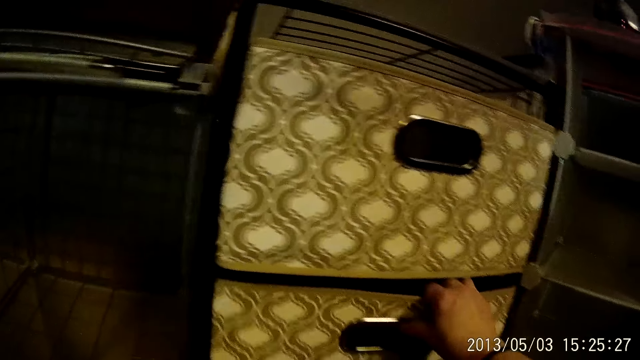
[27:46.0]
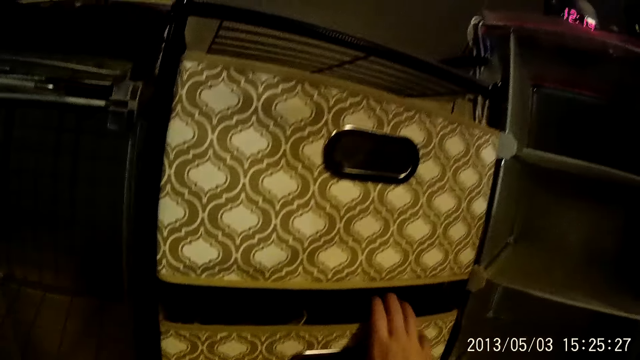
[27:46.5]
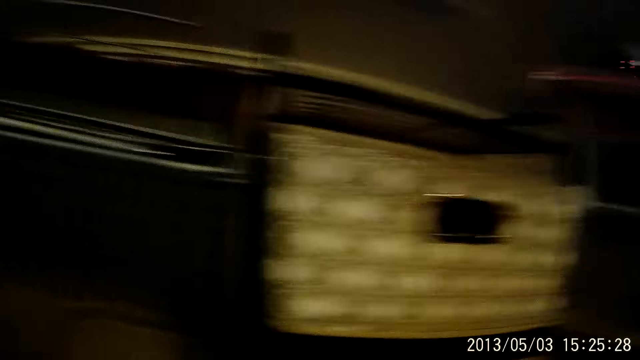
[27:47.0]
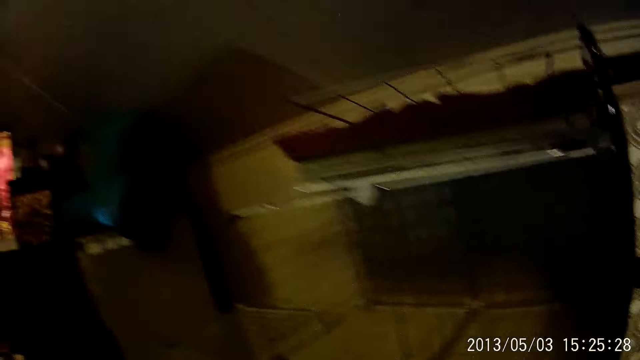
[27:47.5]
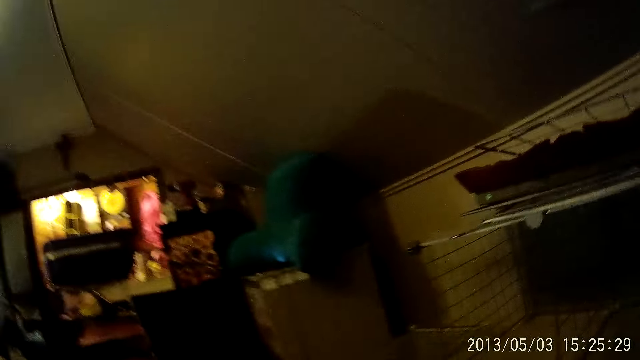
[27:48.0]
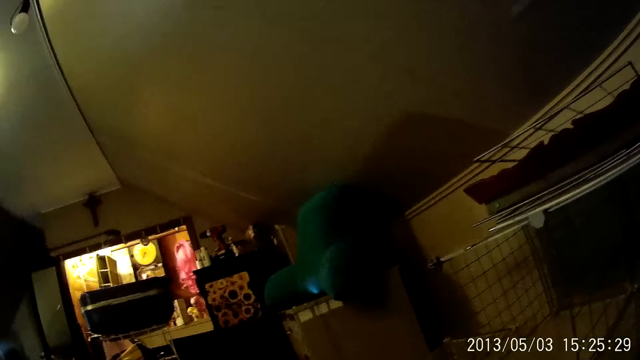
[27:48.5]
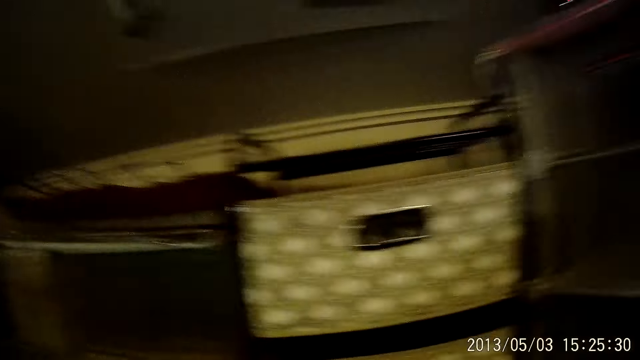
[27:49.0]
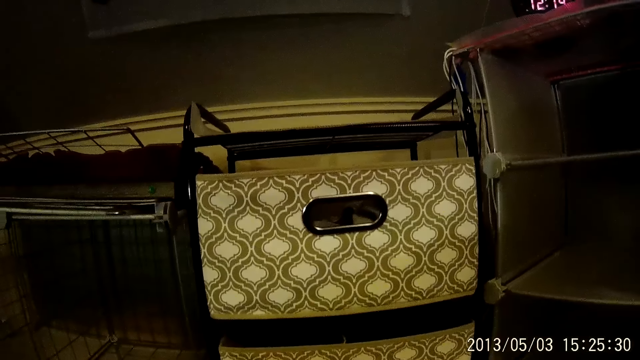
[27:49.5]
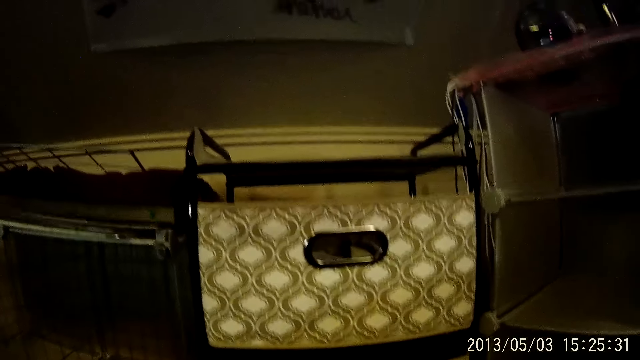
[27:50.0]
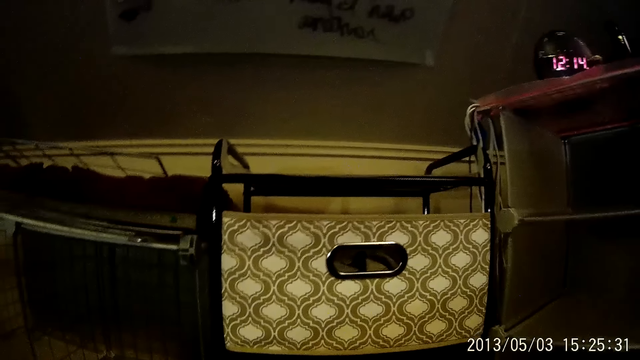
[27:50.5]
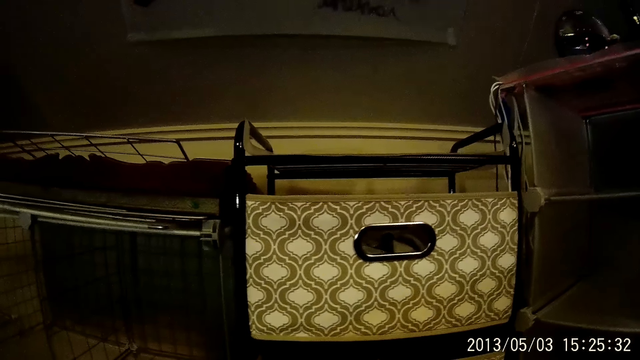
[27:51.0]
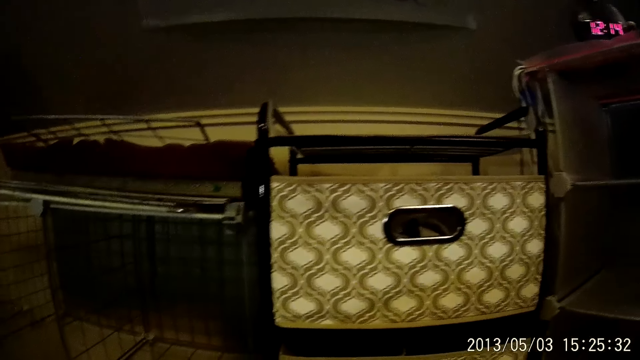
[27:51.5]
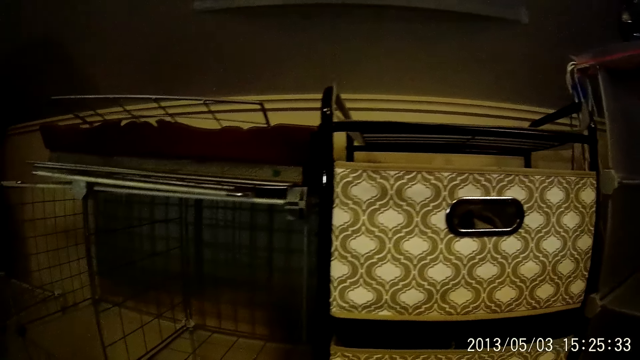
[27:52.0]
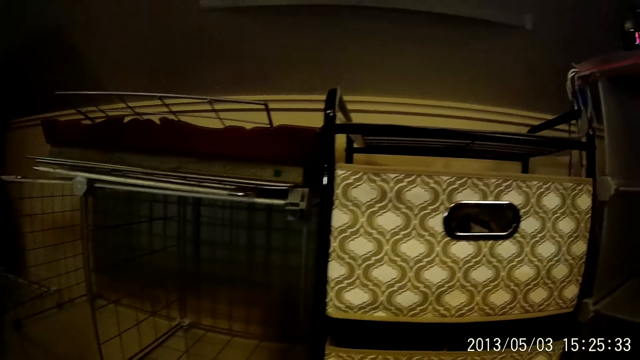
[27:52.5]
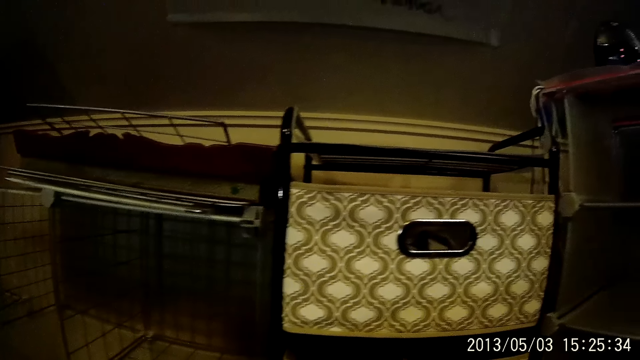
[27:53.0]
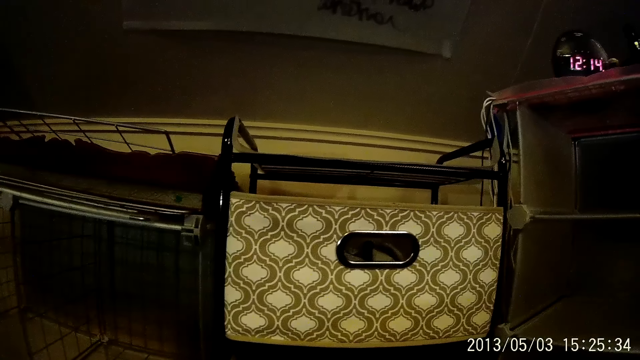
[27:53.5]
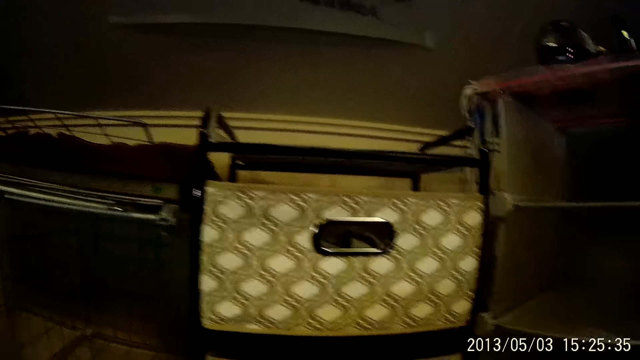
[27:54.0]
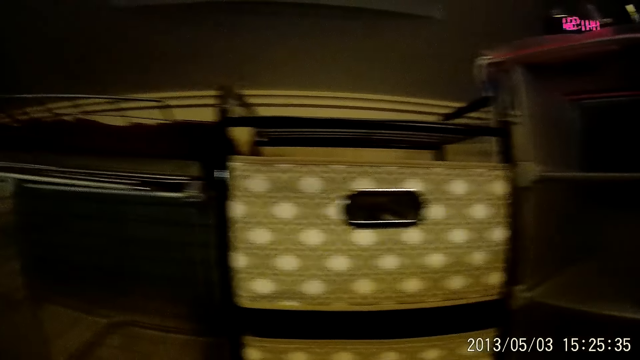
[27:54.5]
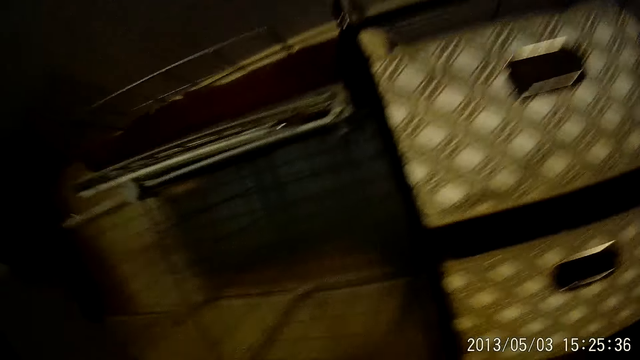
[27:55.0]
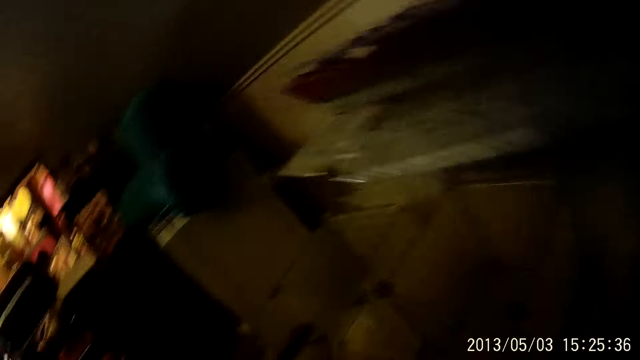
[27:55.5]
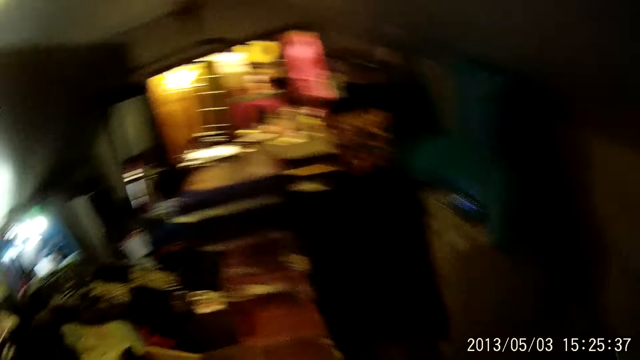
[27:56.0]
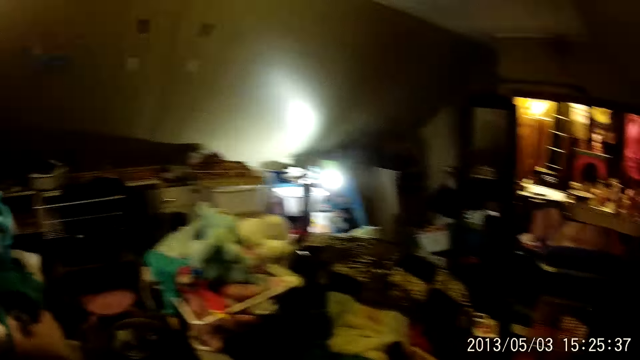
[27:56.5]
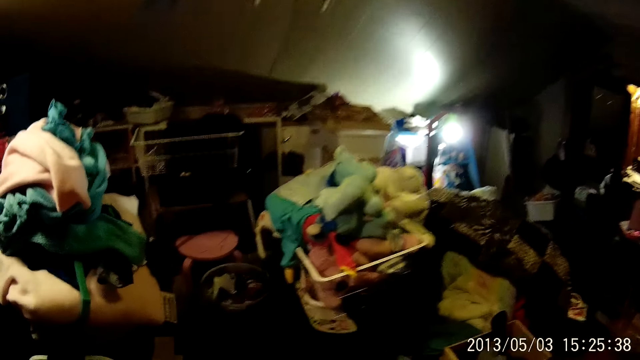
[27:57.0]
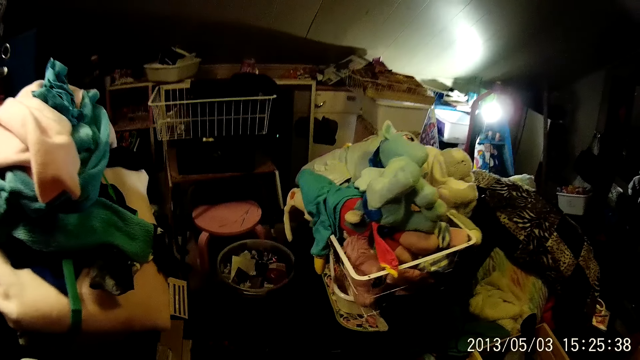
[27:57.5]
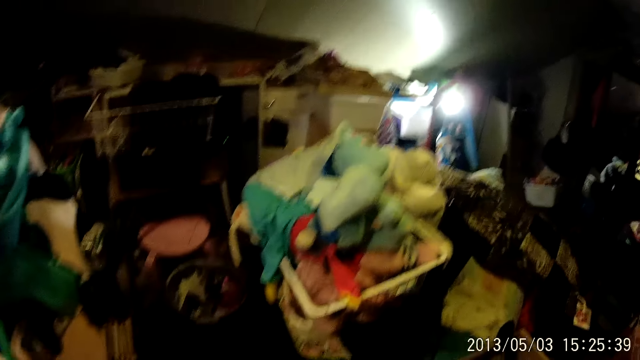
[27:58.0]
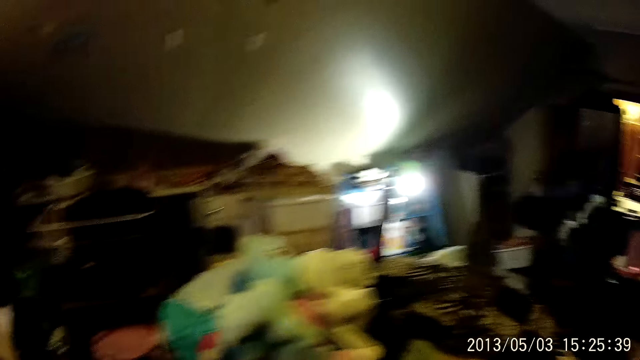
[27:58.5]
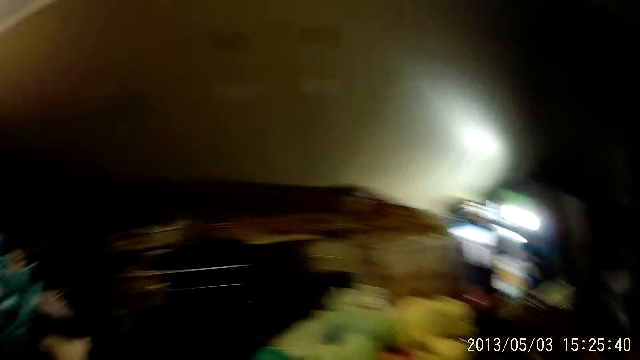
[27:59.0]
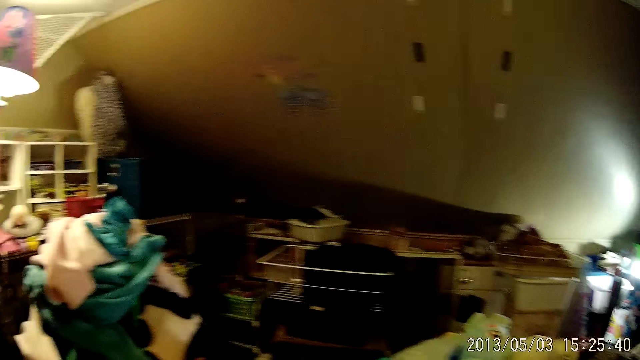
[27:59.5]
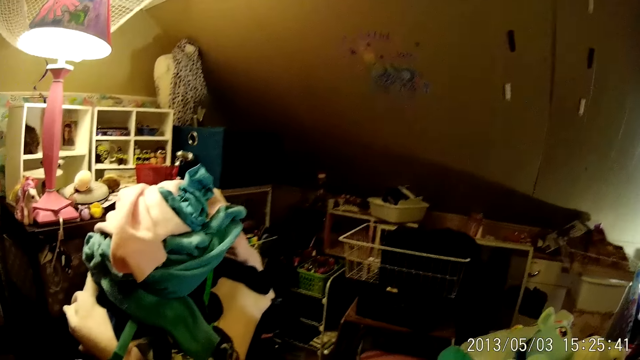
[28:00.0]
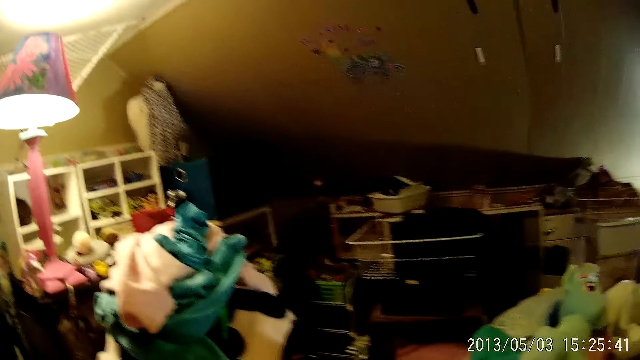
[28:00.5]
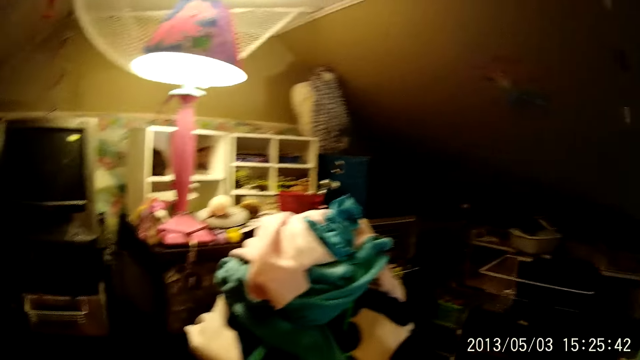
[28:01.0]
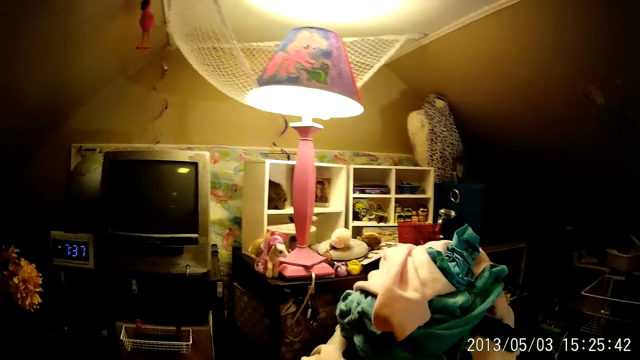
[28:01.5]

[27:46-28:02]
The camera wearer looks around. They move around.

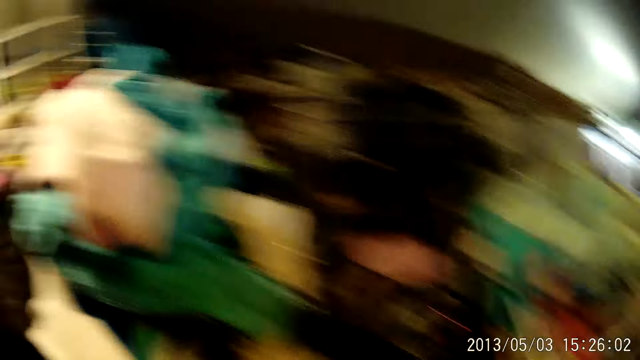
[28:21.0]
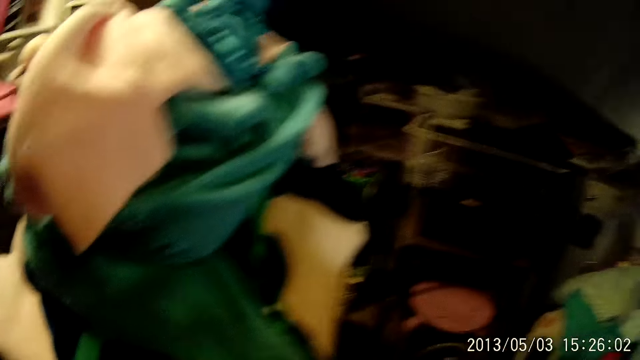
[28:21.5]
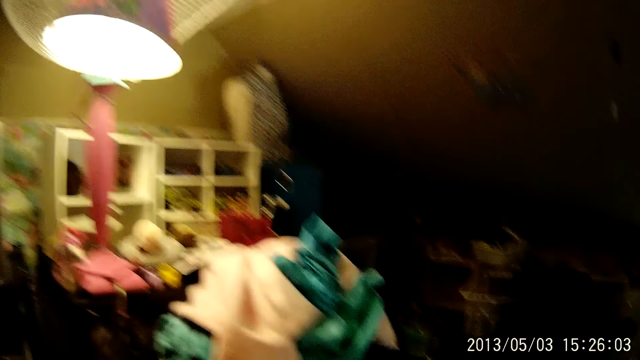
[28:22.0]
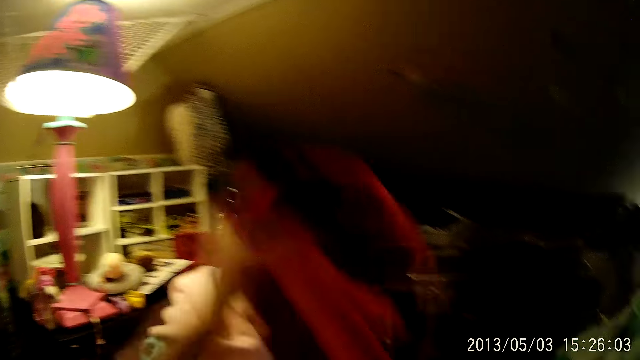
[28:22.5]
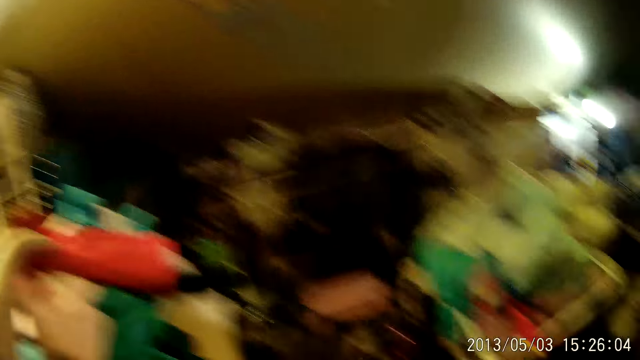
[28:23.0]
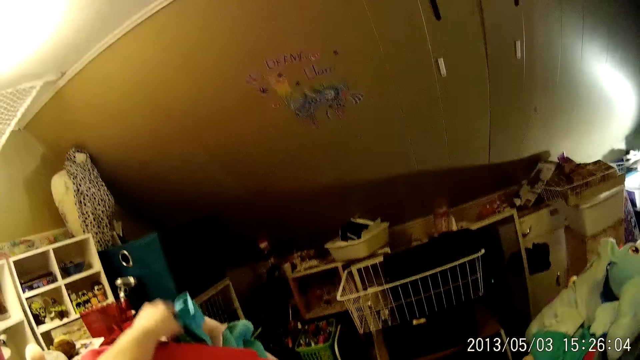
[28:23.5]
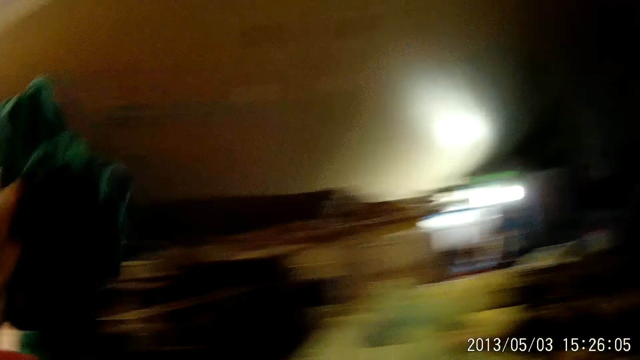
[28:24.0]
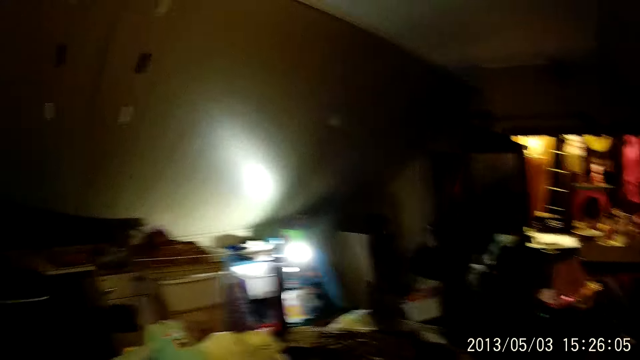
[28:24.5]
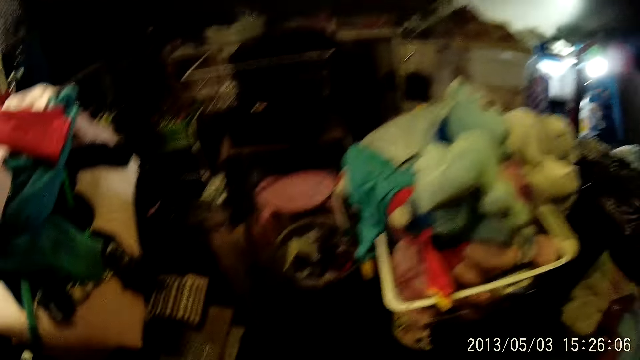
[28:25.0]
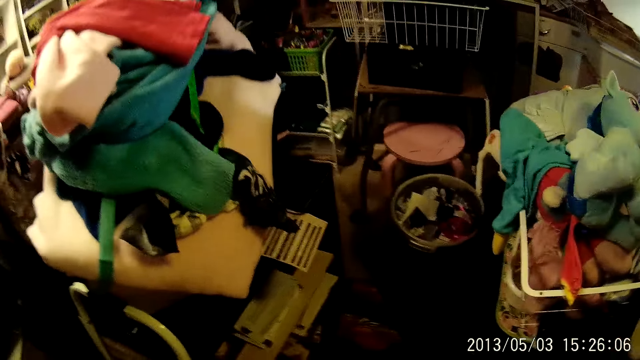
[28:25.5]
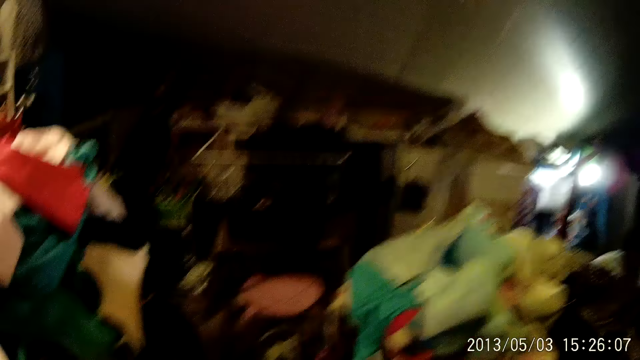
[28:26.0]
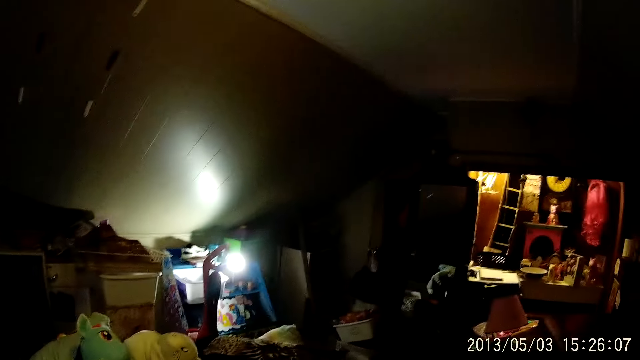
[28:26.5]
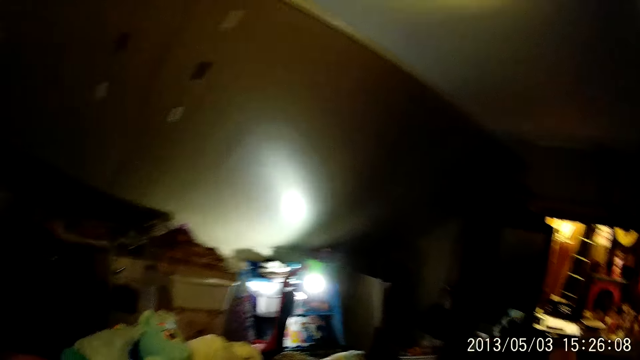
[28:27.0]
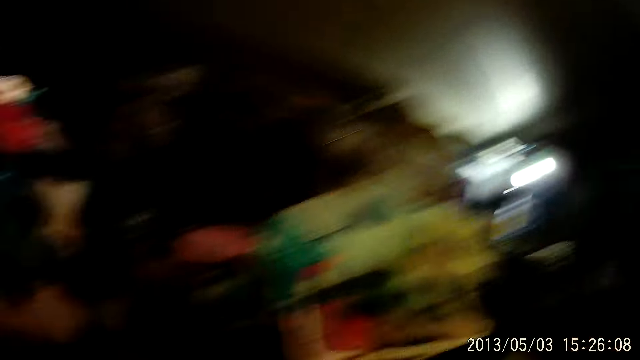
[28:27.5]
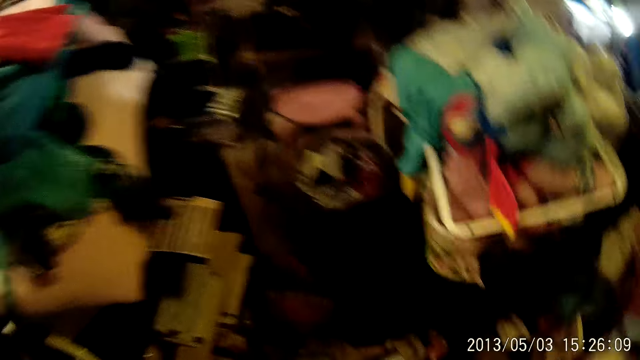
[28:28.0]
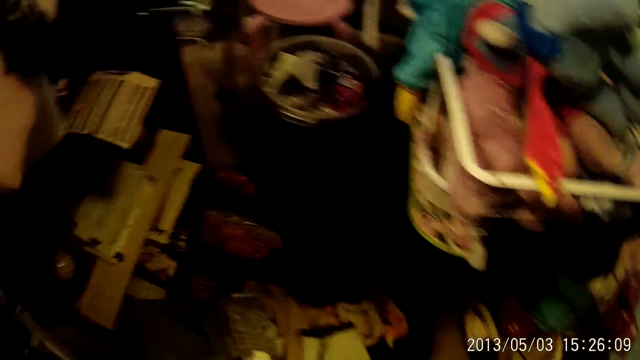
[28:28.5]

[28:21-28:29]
The camera wearer drops a red piece of cloth on a pile of cloth with her left hand. She picks up a green piece of cloth from the pile of clothes with her left hand. She looks around. She throws the green piece of cloth across the room.
